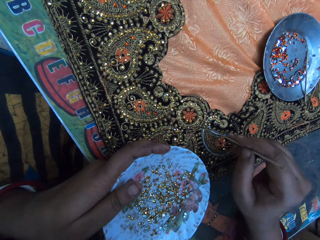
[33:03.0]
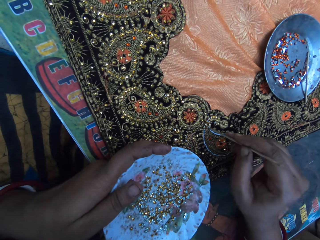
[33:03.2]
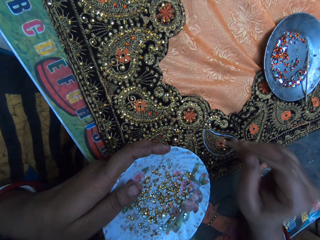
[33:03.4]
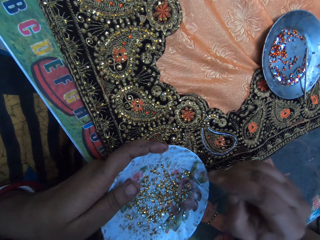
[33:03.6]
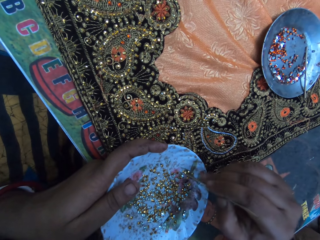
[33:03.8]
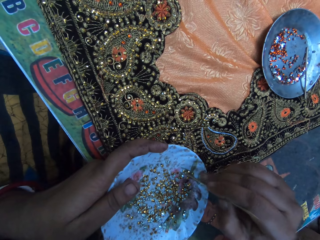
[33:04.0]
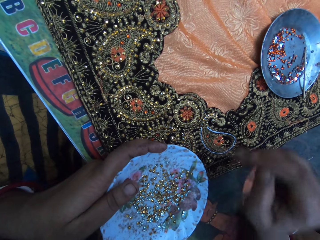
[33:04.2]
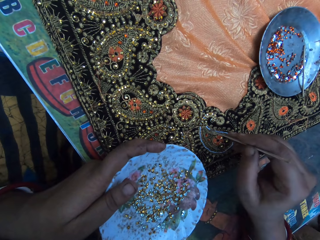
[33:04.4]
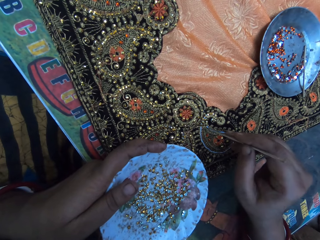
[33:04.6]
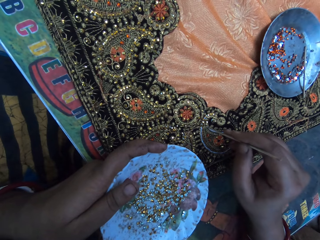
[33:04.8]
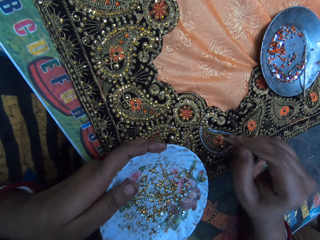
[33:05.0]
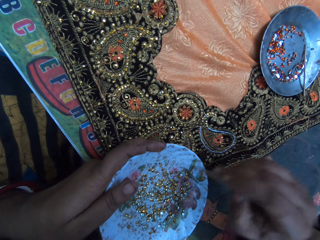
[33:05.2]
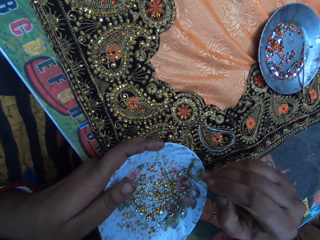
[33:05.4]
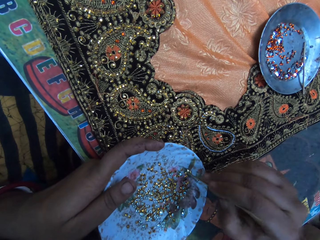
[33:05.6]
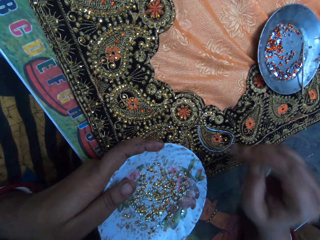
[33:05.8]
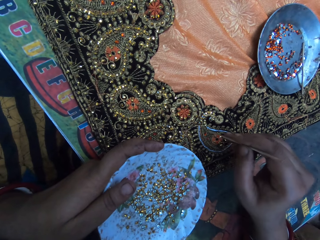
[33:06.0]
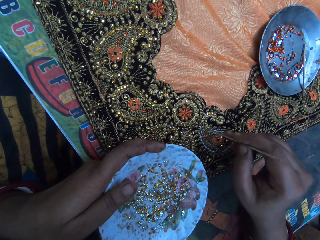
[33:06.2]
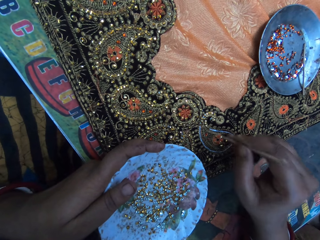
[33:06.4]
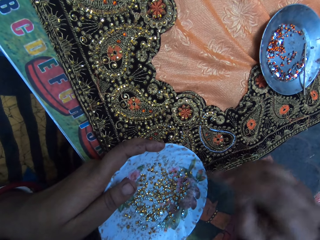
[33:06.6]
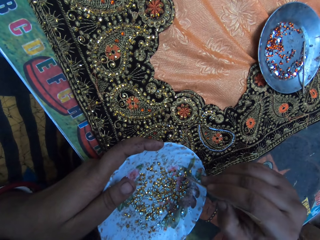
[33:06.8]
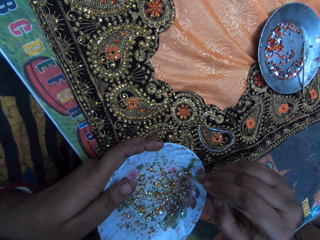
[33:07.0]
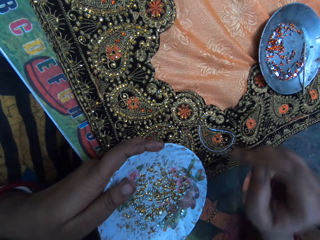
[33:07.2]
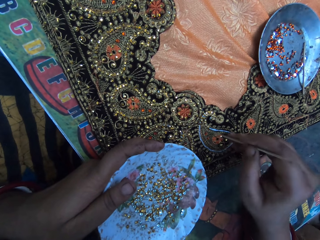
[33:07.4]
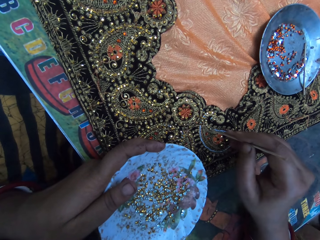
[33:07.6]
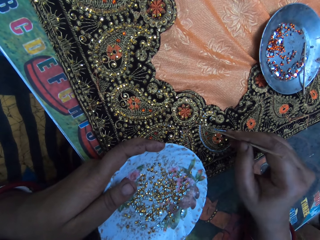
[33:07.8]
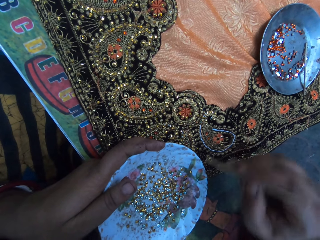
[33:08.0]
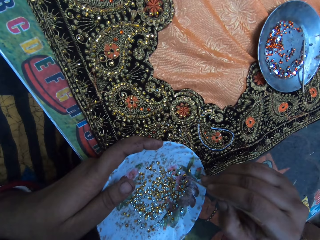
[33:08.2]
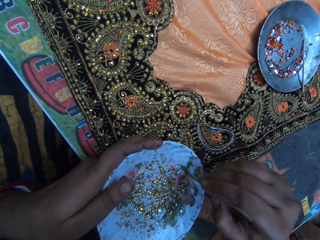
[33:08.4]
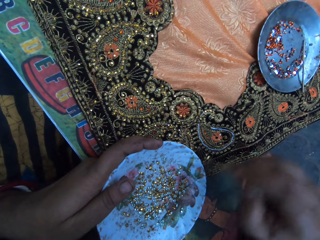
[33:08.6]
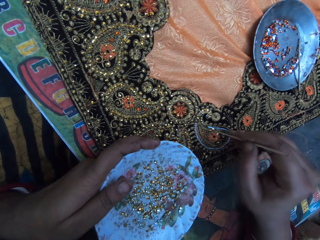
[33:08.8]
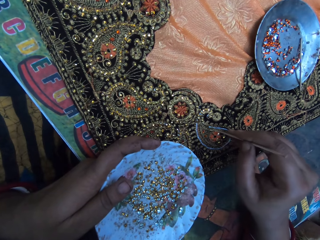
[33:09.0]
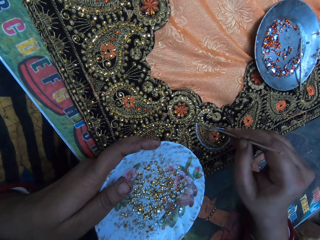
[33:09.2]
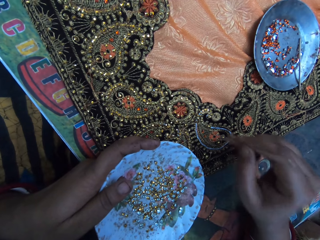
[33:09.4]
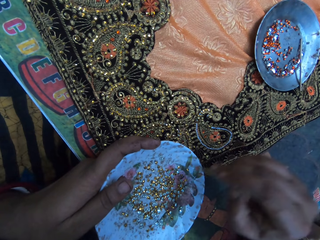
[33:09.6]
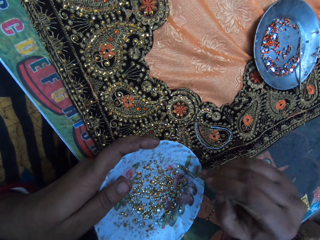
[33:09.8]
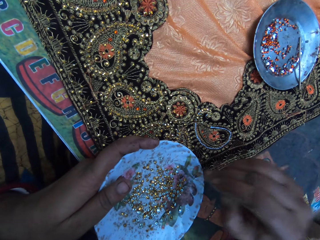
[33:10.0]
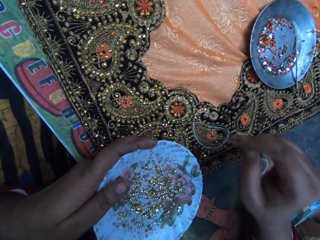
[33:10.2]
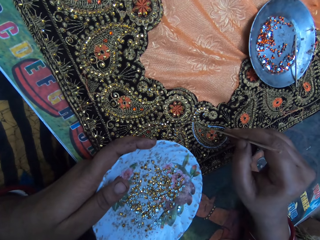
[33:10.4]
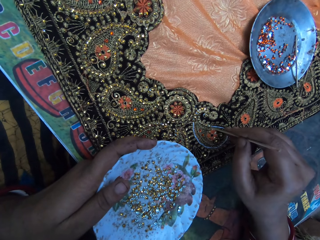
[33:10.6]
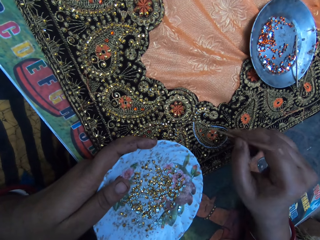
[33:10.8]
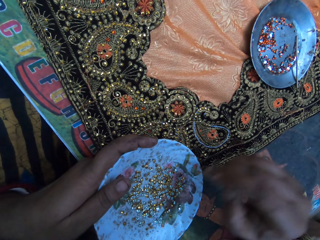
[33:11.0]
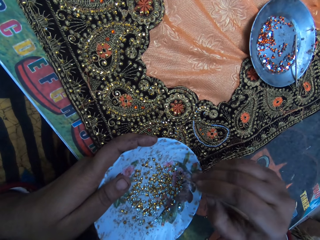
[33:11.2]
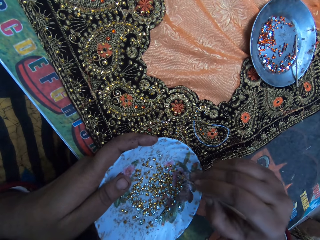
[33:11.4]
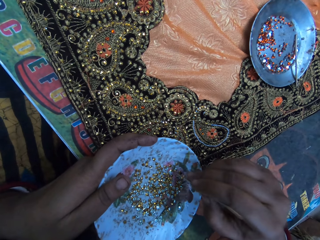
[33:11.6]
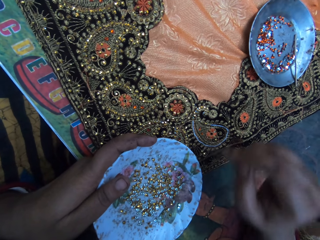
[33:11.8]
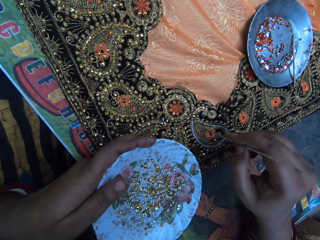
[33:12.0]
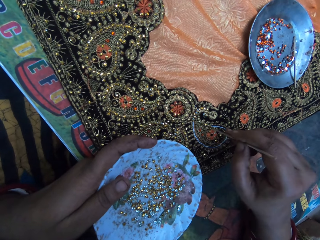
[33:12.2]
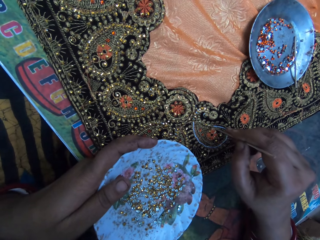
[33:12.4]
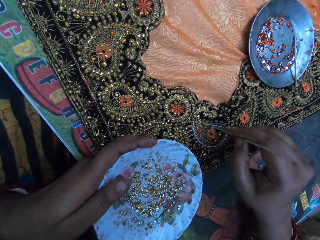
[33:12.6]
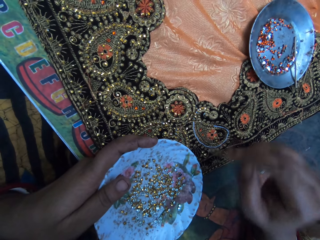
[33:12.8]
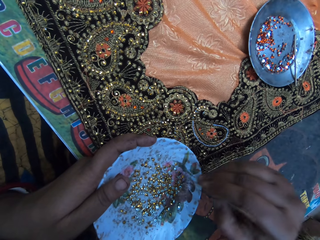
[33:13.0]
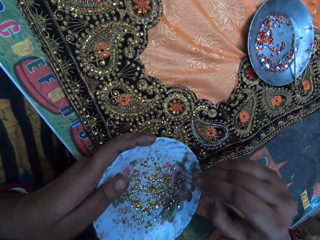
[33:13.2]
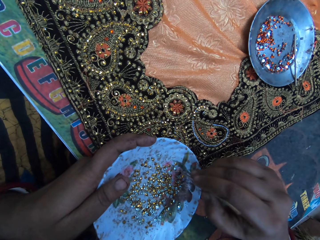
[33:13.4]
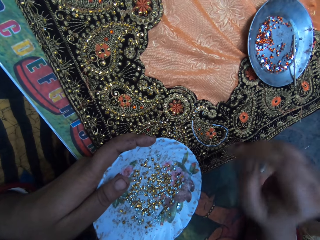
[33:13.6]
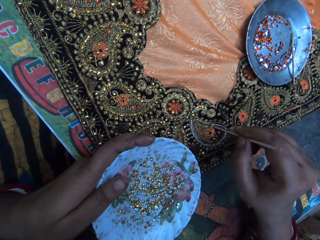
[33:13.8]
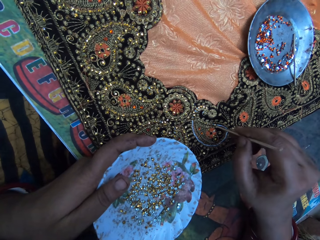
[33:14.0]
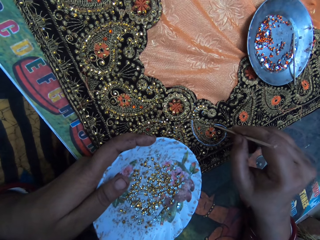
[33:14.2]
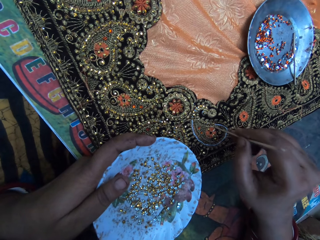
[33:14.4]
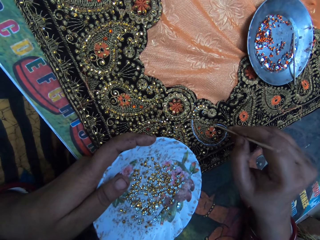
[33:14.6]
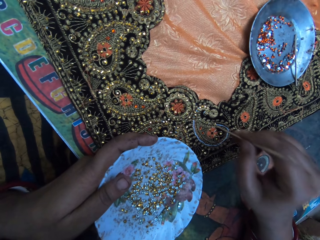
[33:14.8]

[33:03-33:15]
The camera wearer puts beads on a fabric. They pick a bead from a bowl and put the beads on the fabric. They pick a bead from the bowl and put the beads on the fabric. They pick a bead from the bowl and put the beads on the fabric. They pick a bead from the bowl and put the beads on the fabric. They pick a bead from the bowl and put the beads on the fabric. They pick a bead from the bowl and put the beads on the fabric. They pick a bead from the bowl and put the beads on the fabric.

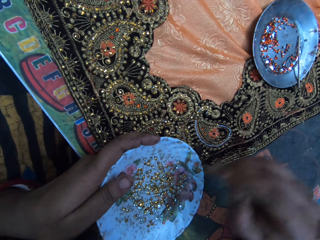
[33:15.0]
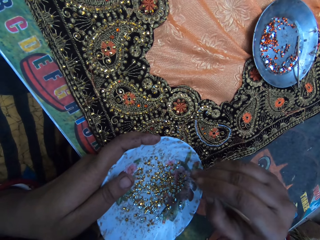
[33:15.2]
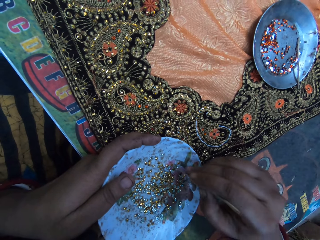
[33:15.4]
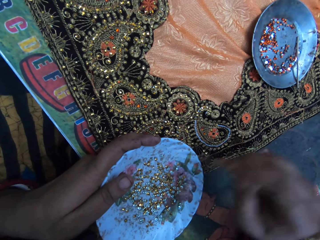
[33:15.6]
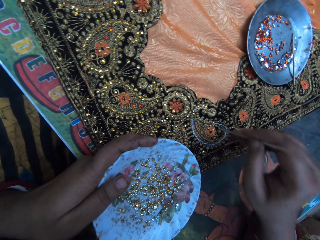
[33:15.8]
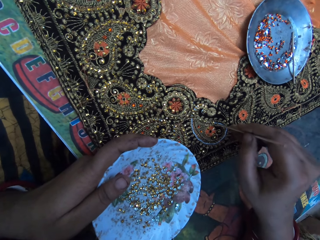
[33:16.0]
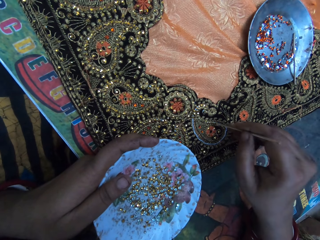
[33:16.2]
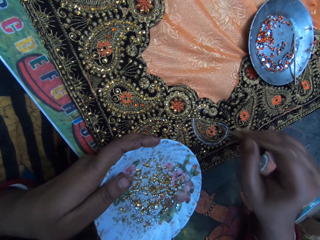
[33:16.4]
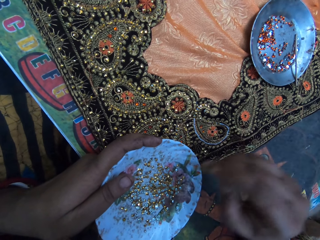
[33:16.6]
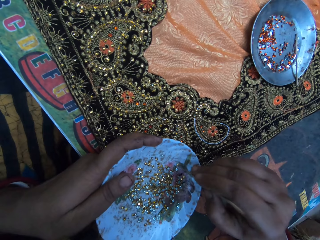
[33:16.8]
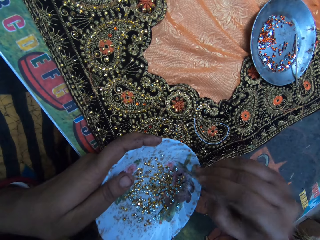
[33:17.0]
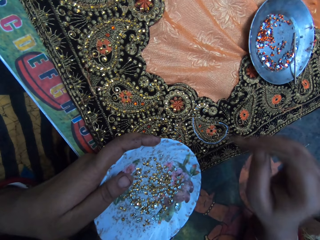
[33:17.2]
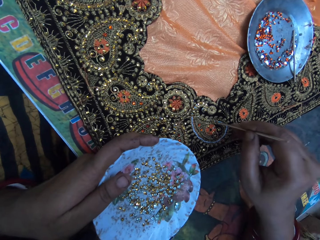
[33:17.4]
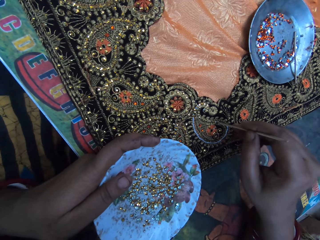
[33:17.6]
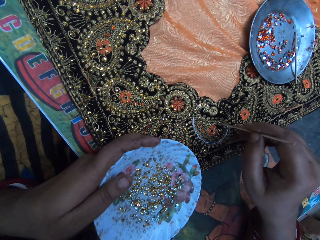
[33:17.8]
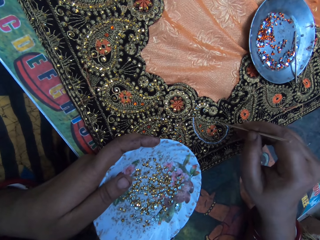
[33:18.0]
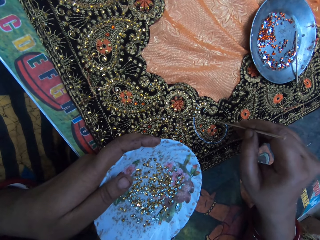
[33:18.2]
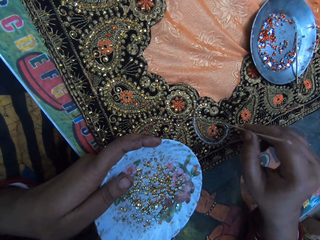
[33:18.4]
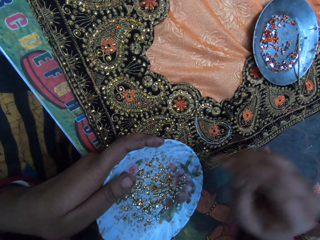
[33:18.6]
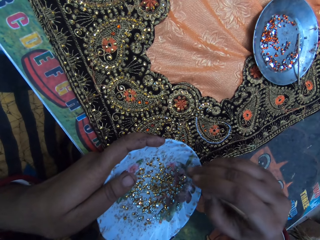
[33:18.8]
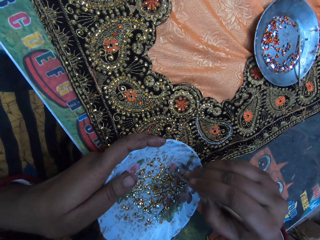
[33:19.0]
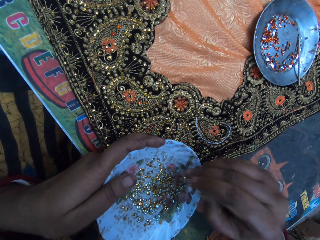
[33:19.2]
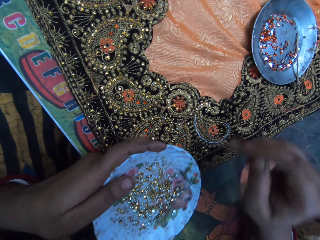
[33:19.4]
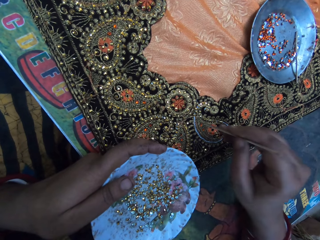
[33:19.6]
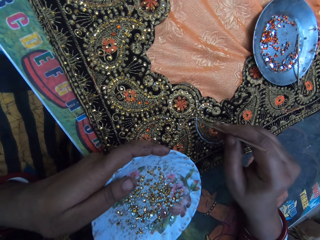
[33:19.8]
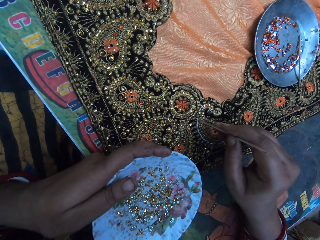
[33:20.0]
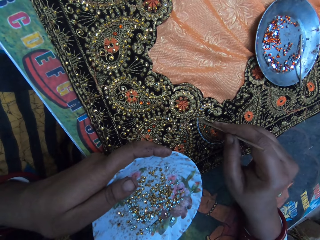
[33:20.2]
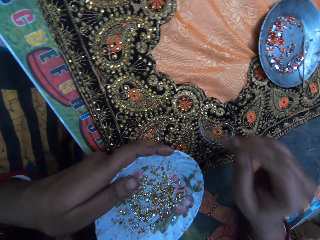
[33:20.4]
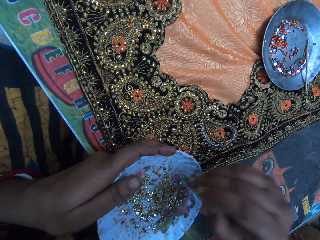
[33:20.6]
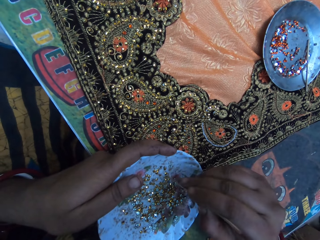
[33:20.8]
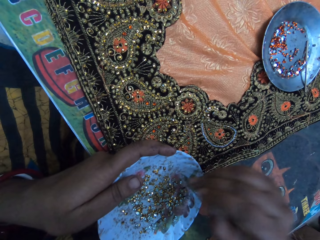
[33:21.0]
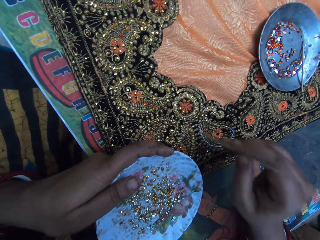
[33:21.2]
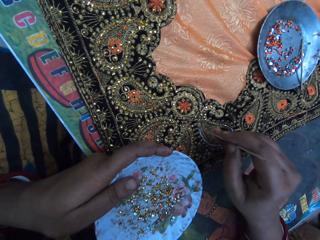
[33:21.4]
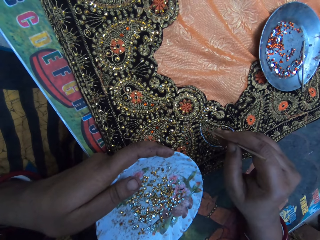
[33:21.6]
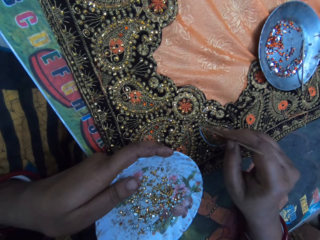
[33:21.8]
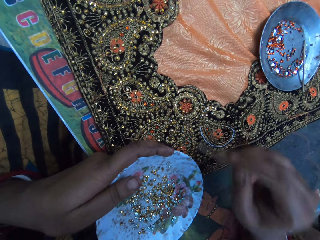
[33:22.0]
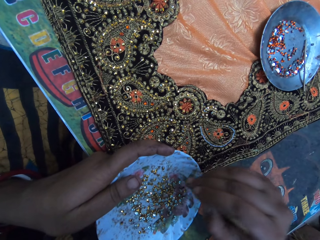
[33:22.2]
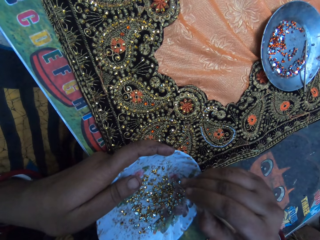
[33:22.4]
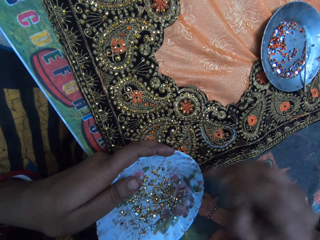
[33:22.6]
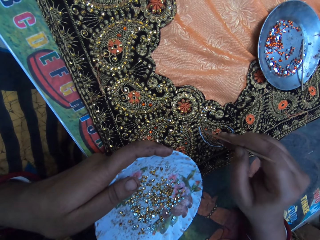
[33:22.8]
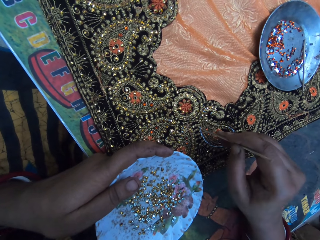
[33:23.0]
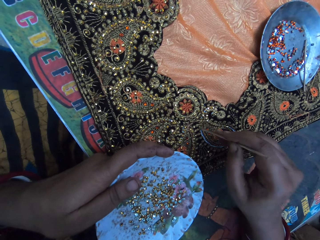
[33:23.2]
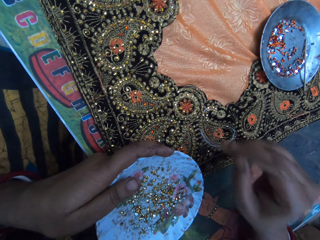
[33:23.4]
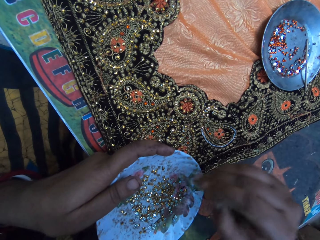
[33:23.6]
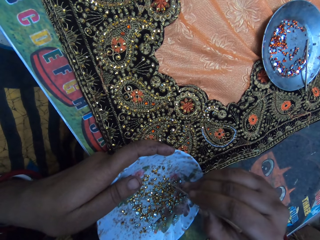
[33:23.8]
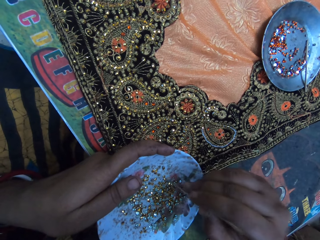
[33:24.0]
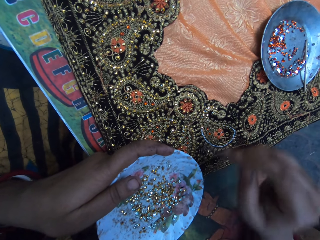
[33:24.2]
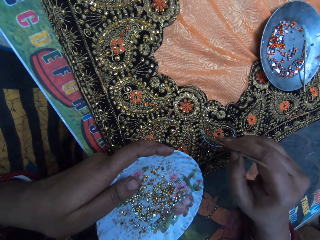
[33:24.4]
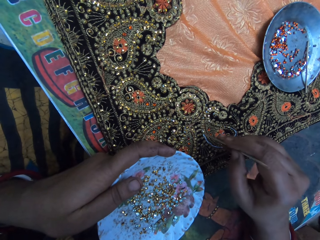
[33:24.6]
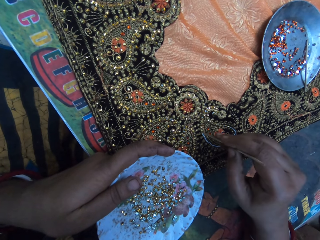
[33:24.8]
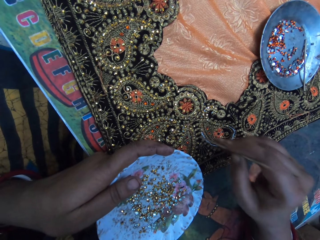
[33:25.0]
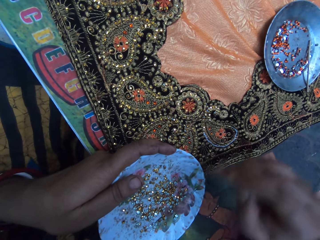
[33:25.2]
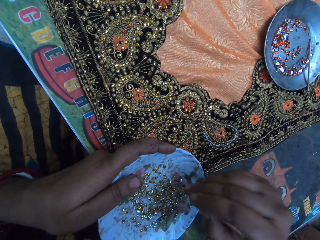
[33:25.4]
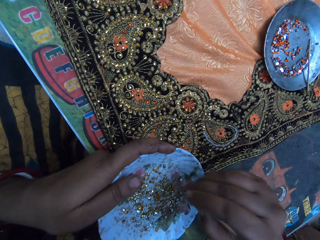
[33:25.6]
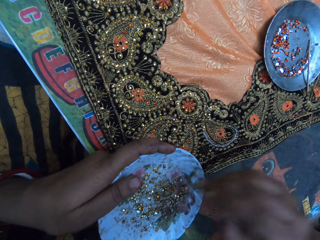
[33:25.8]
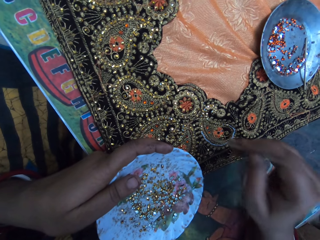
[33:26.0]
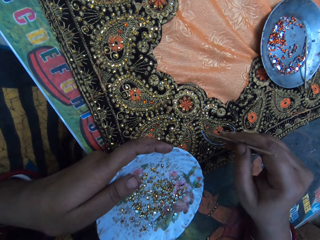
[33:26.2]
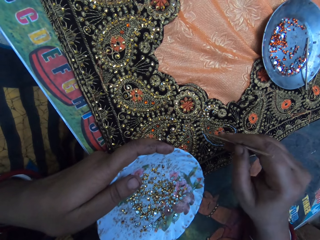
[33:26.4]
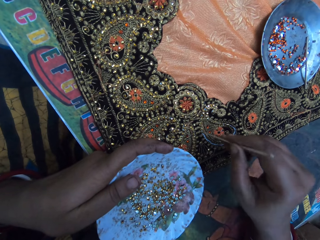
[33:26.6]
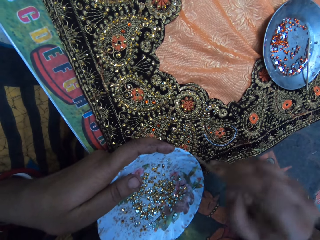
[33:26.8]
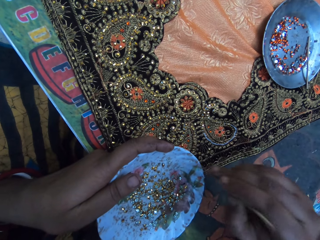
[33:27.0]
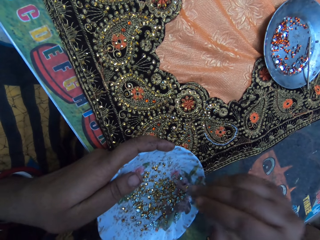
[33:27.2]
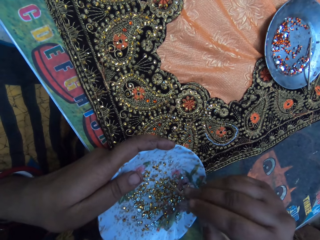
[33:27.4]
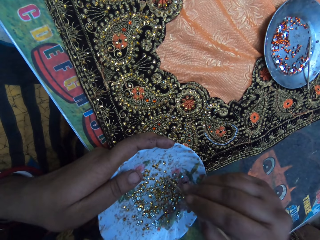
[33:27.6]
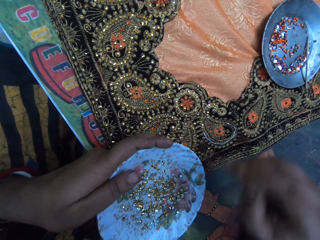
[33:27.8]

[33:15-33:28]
The camera wearer picks a bead from a bowl and puts the beads on a fabric. They pick a bead from the bowl and put the beads on the fabric. They pick a bead from the bowl and put the beads on the fabric. They pick a bead from the bowl and put the beads on the fabric. They pick a bead from the bowl and put the beads on the fabric. They pick a bead from the bowl and put the beads on the fabric.
